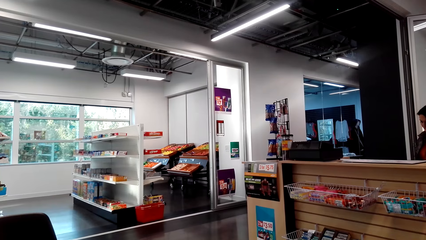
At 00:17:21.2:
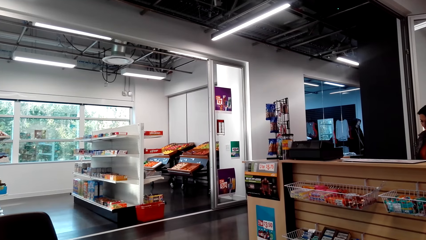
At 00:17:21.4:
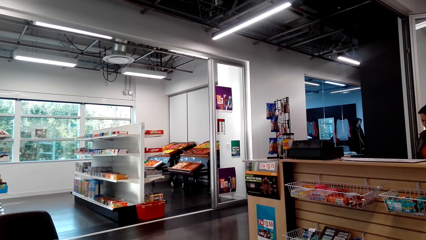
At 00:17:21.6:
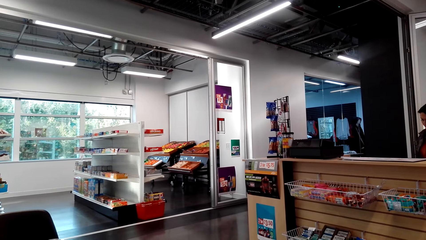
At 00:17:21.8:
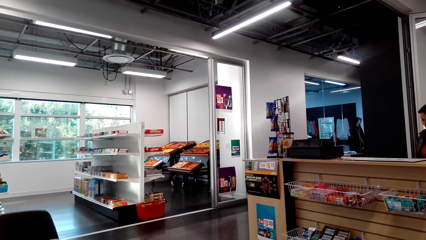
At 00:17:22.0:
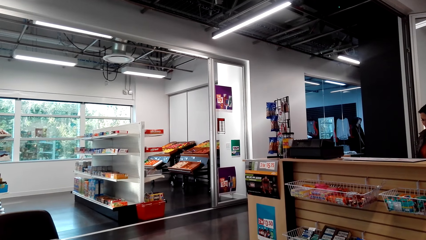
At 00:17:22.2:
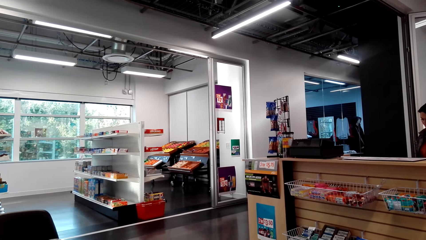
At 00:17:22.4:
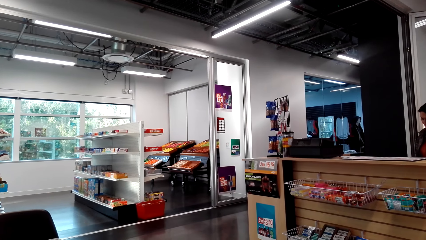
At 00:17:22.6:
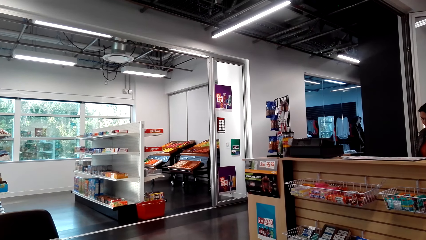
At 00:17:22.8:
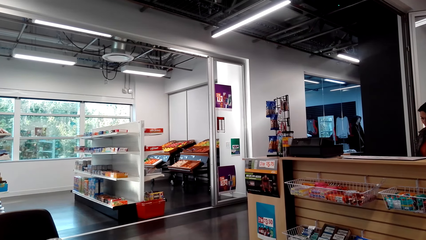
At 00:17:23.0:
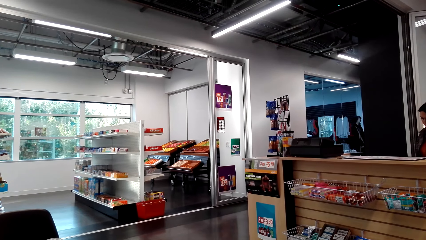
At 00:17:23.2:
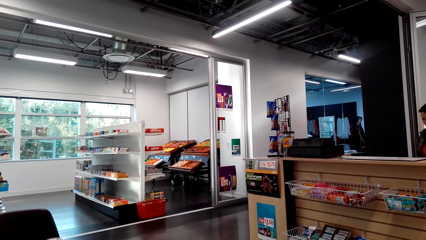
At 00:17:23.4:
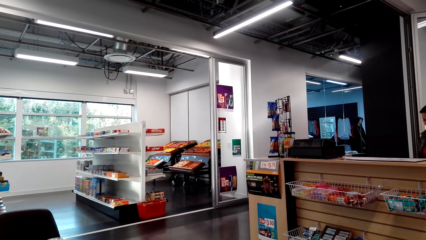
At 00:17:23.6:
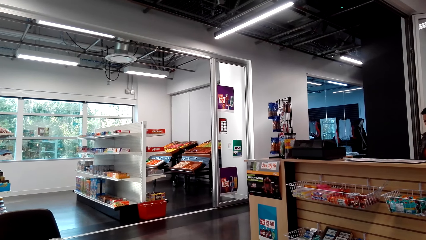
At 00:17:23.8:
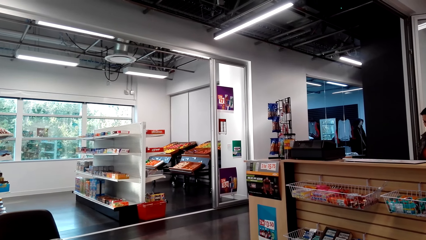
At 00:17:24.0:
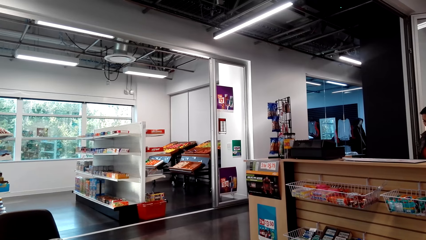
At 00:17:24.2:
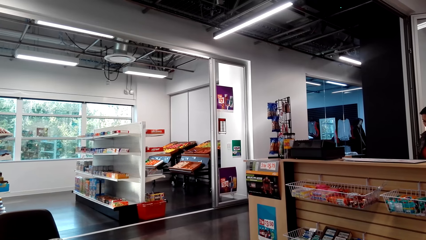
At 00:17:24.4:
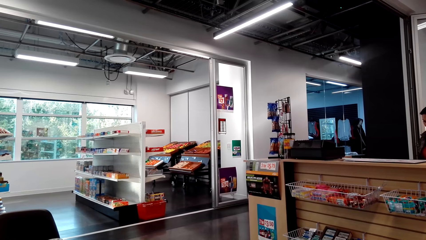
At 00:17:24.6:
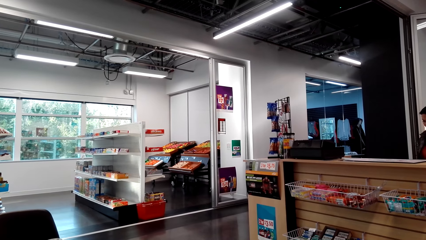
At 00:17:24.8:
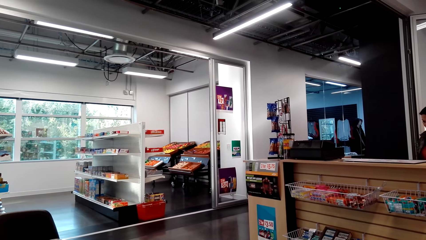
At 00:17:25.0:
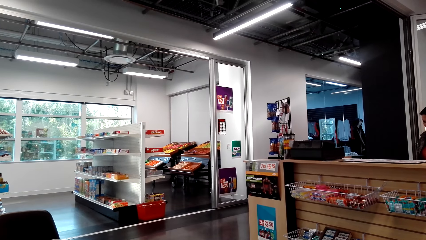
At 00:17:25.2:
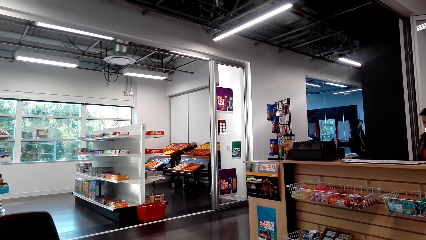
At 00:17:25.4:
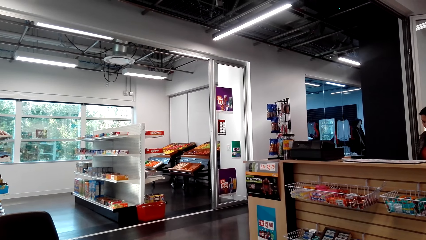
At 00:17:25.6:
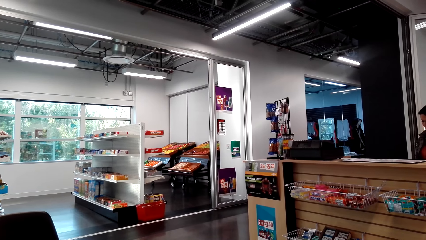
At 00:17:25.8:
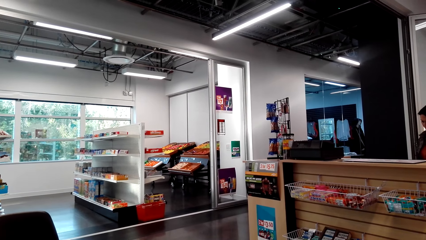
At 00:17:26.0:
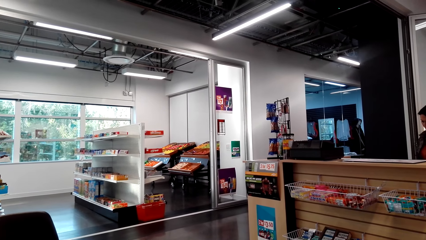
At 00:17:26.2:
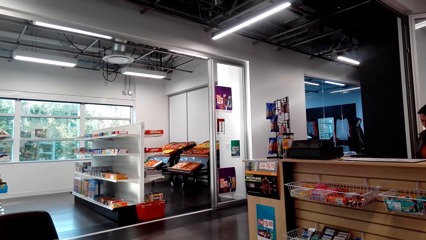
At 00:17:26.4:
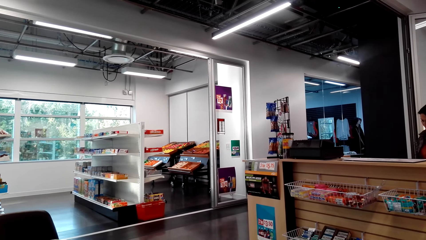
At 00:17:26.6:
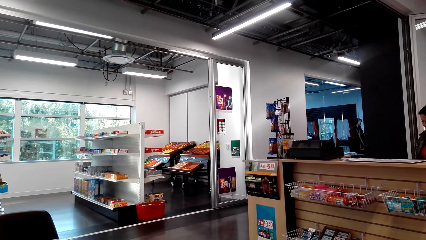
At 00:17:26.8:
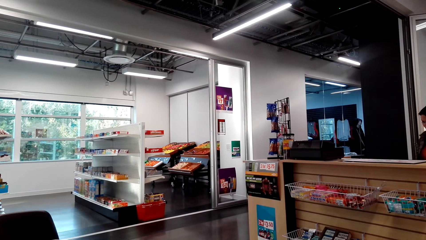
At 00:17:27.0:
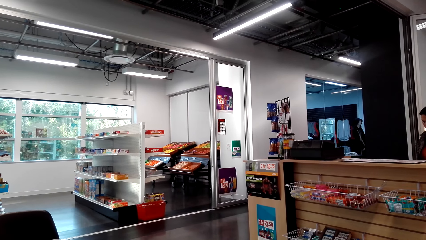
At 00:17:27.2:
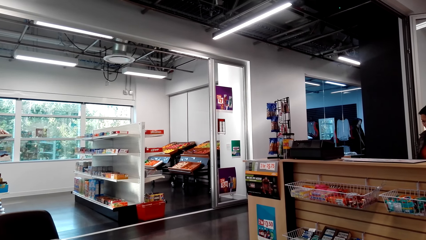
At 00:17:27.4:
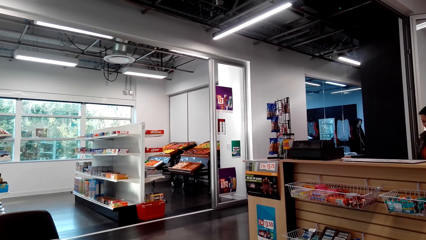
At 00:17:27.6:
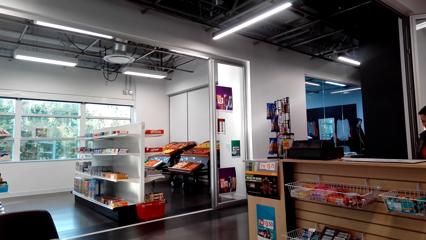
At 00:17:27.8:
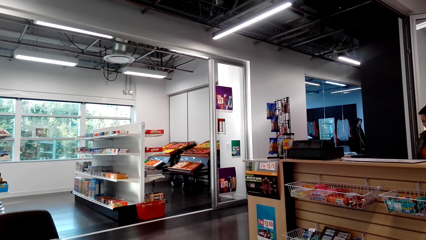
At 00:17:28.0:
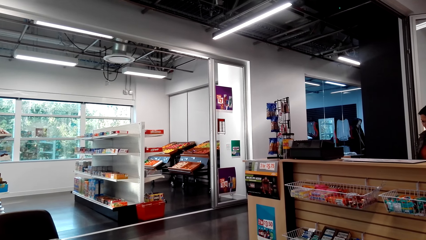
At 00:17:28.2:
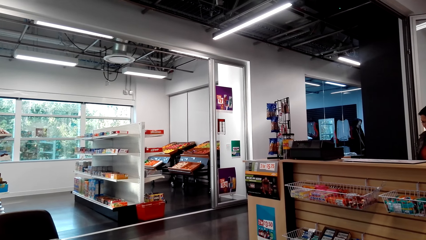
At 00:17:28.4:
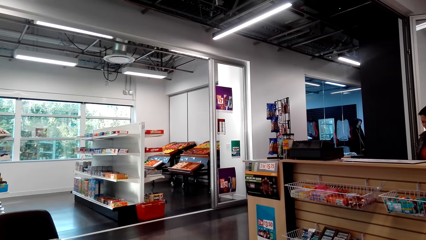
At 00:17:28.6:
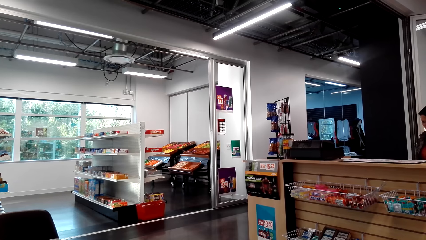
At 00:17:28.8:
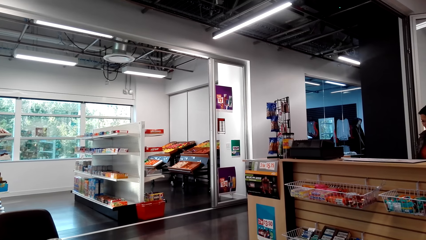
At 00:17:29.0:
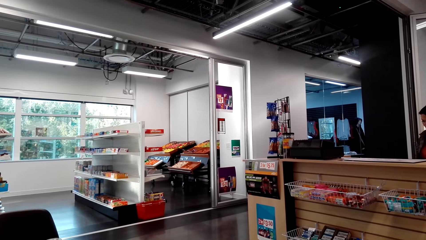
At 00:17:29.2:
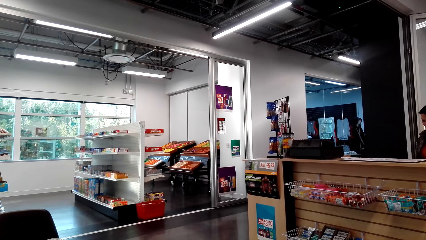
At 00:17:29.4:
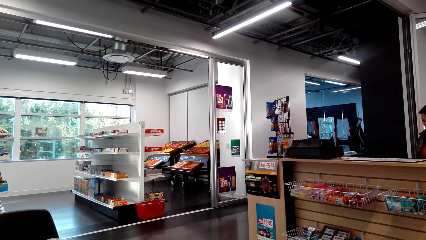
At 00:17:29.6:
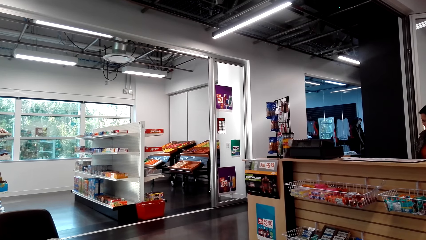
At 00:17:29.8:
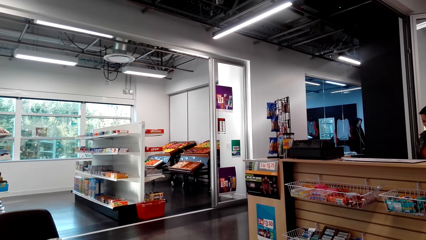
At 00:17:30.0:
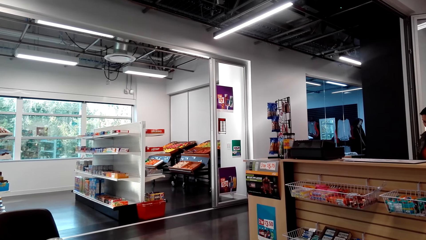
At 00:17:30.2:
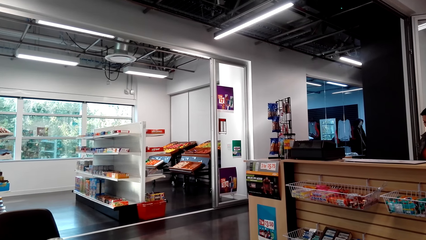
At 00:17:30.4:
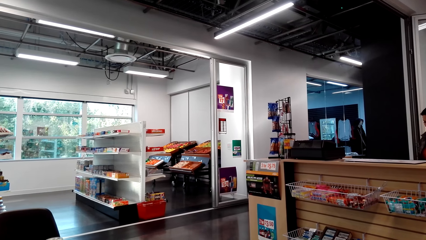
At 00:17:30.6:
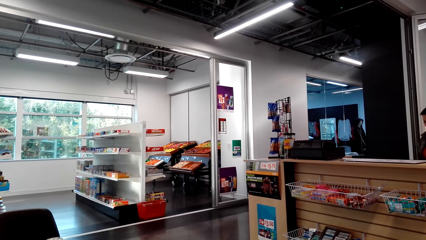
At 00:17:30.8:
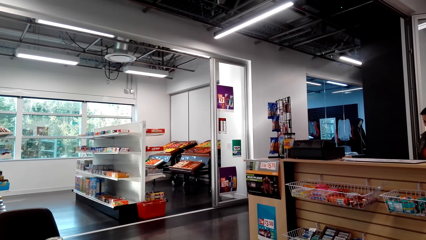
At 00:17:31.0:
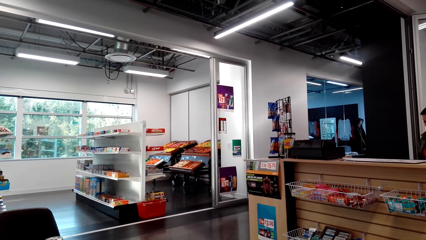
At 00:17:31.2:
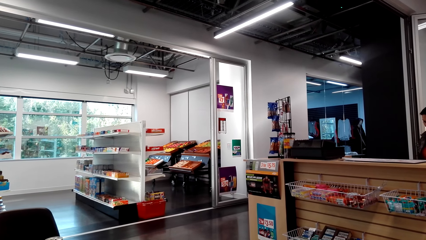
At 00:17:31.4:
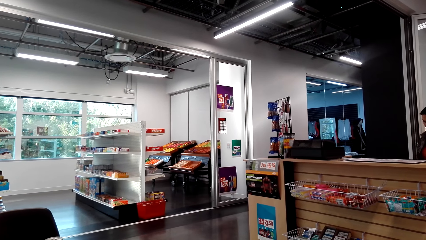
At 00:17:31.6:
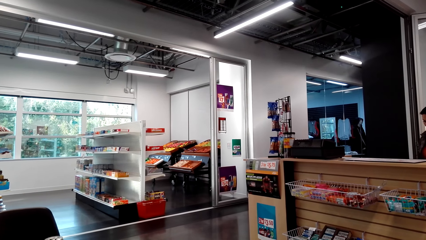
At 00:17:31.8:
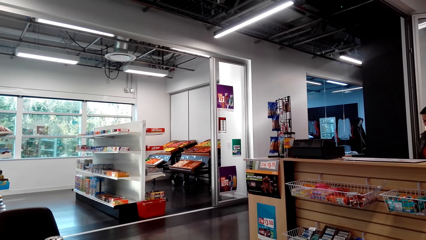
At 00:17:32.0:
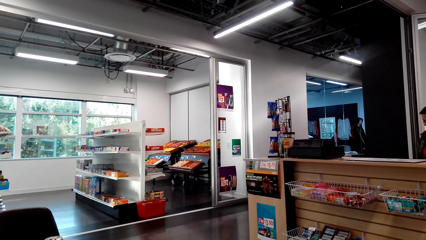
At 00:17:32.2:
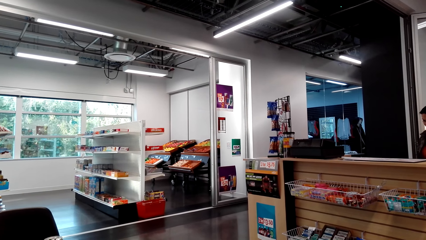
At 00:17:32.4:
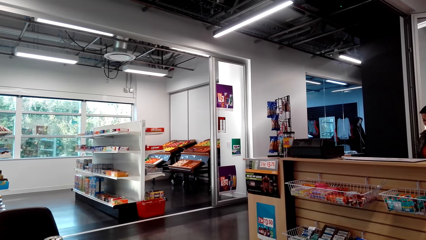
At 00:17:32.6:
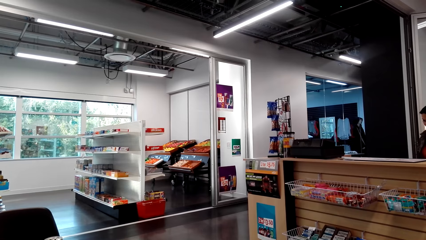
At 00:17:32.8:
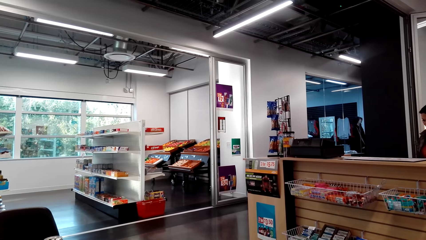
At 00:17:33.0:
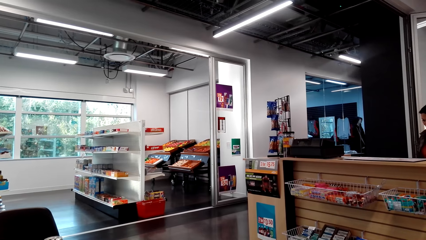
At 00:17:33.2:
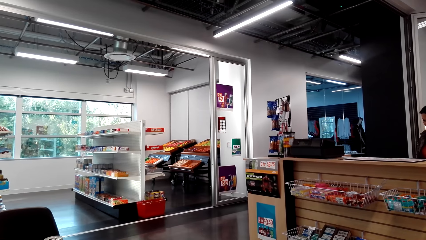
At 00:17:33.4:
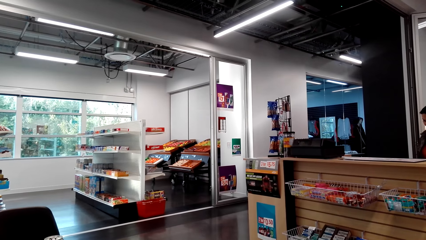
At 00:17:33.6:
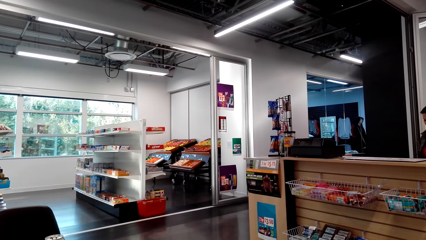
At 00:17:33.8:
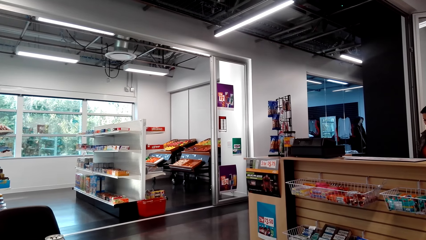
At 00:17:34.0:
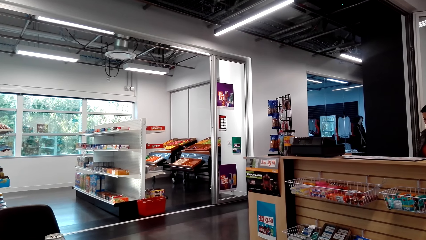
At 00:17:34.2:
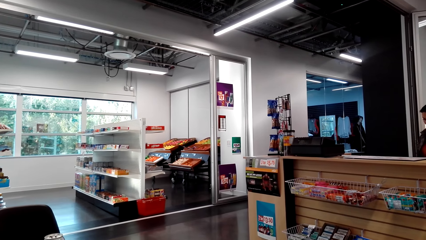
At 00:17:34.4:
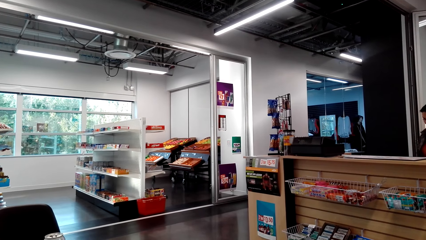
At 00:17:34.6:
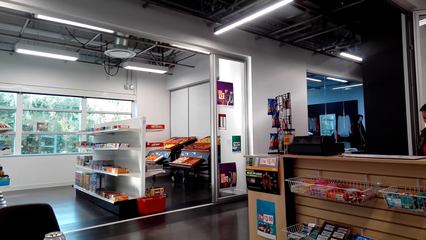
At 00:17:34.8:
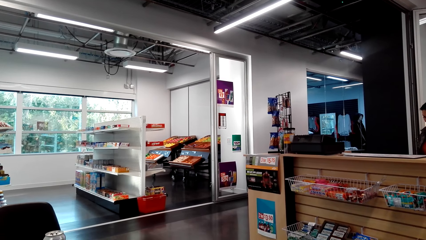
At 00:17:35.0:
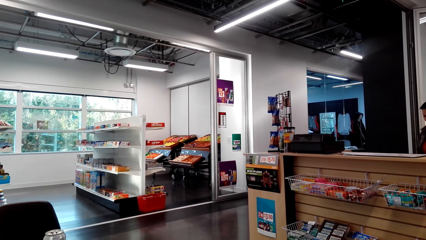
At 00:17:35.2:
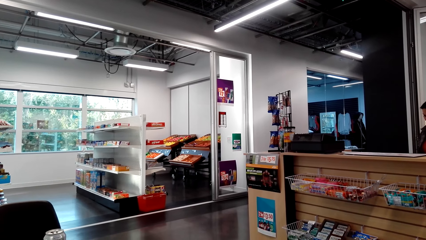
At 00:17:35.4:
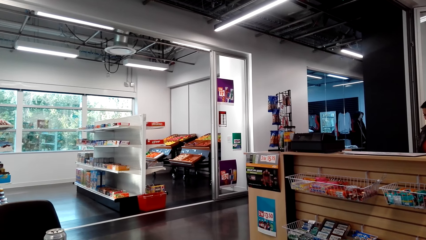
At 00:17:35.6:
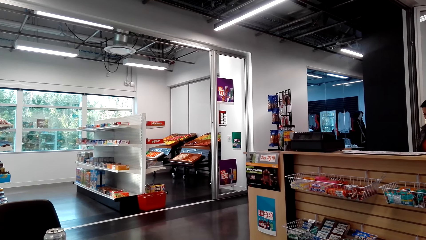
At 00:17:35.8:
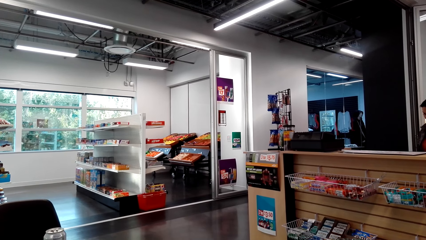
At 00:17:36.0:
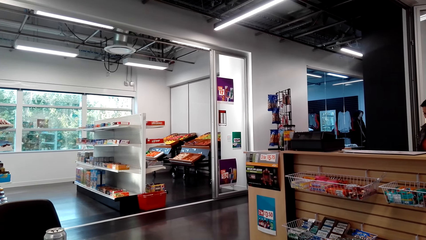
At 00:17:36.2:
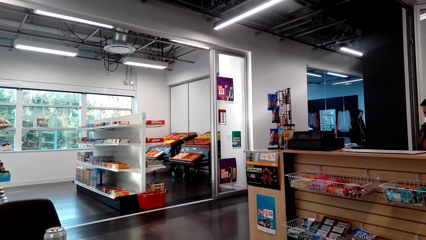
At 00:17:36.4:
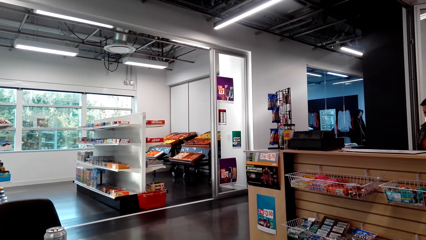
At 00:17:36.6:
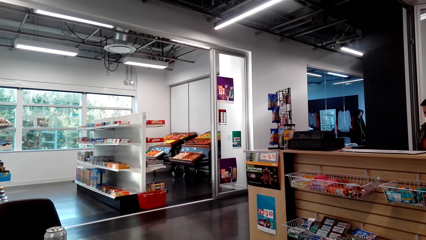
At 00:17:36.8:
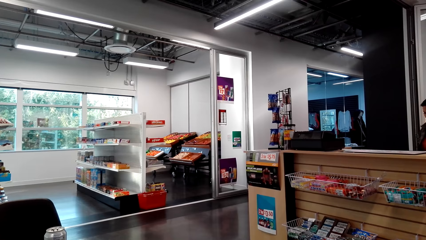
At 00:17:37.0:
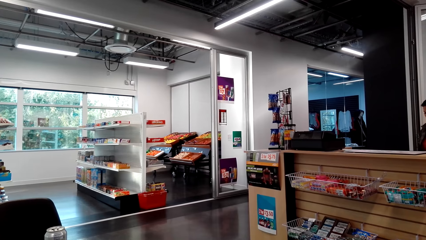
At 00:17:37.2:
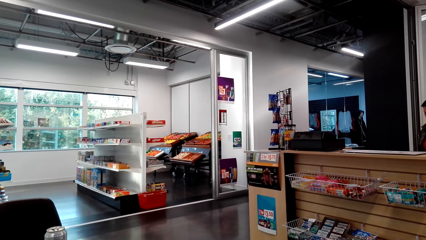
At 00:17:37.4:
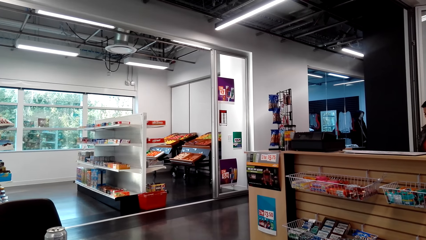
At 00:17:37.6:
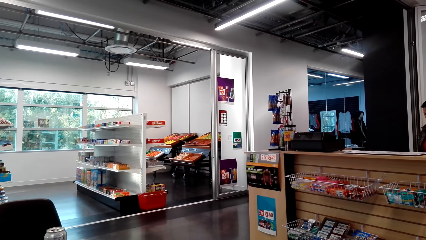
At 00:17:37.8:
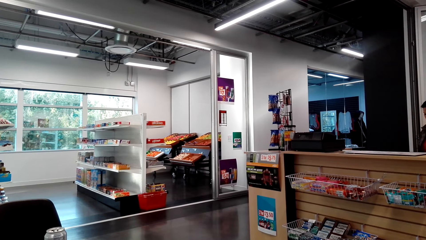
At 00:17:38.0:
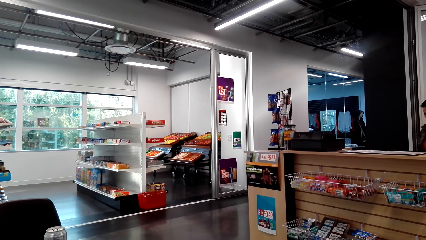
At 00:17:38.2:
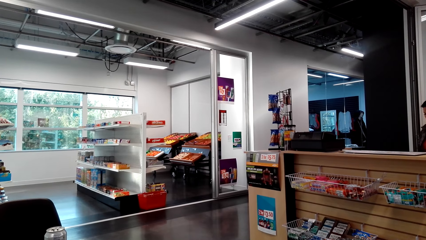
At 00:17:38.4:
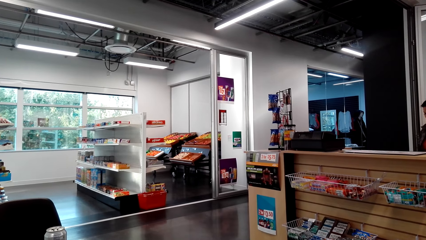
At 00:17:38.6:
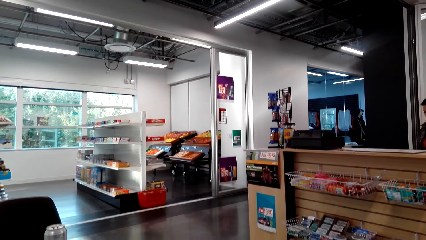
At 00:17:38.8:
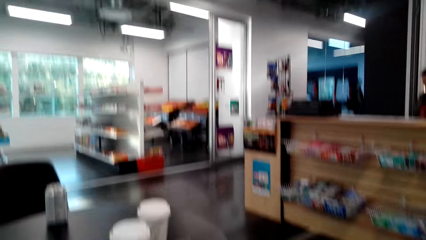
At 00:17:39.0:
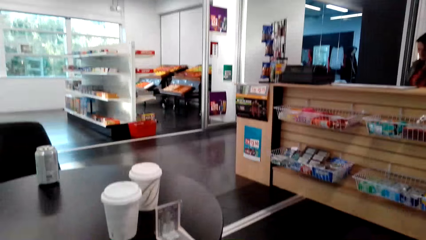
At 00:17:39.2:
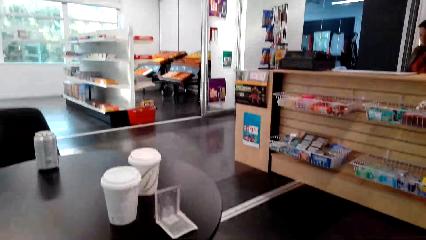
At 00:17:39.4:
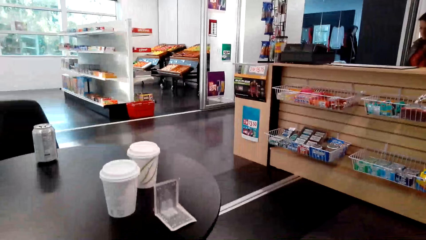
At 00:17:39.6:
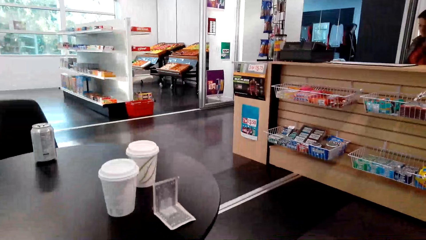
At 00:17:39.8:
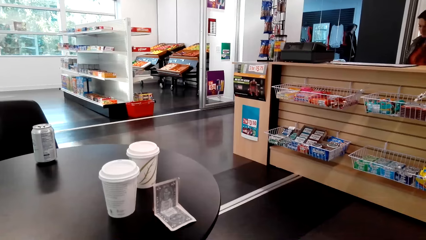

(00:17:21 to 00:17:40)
The camera wearer looks up. They look in front.
